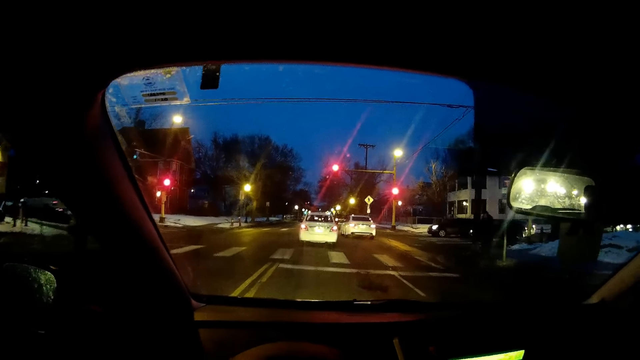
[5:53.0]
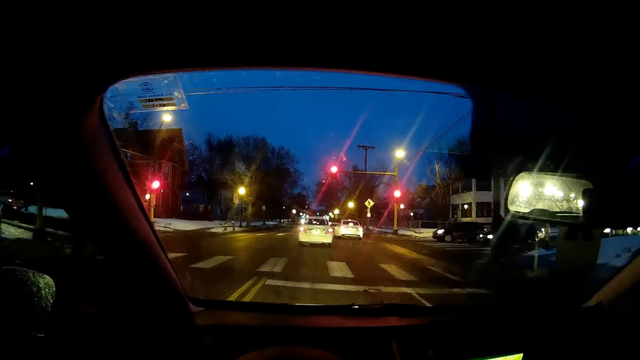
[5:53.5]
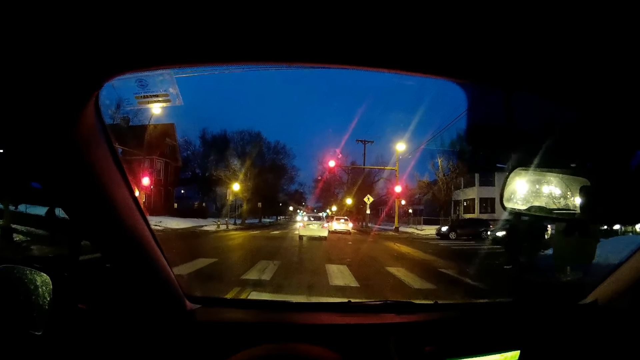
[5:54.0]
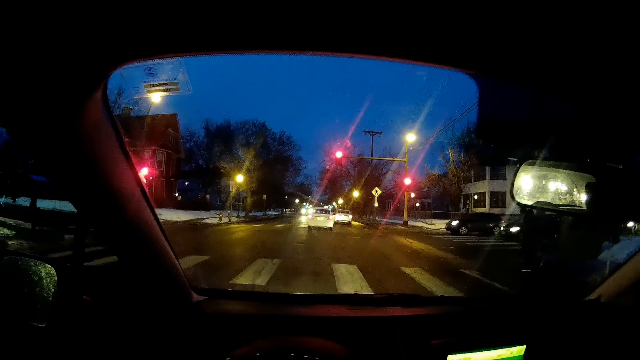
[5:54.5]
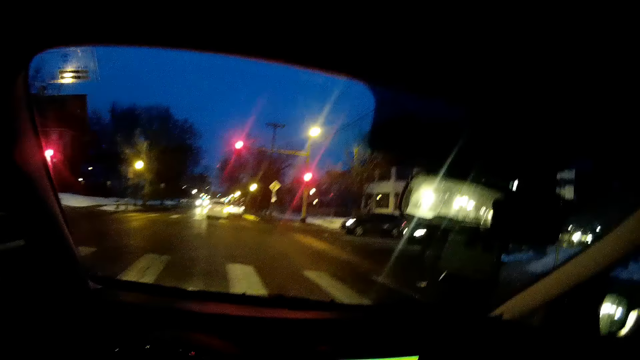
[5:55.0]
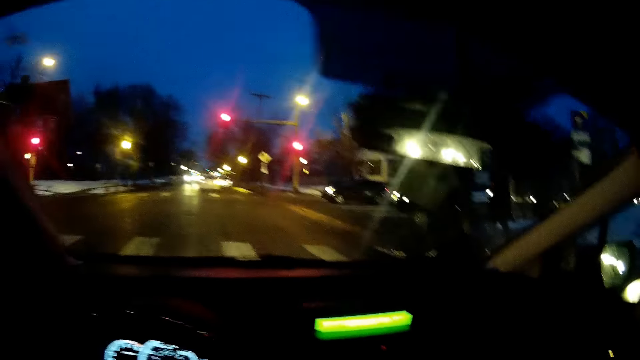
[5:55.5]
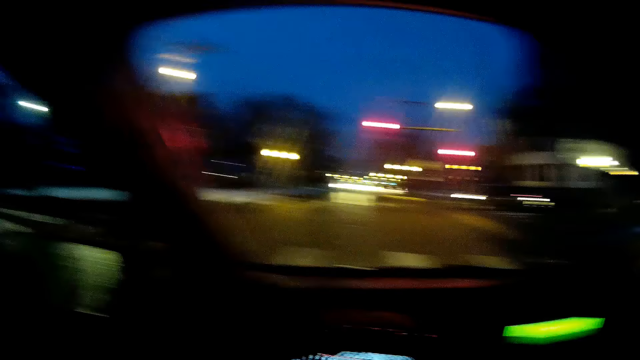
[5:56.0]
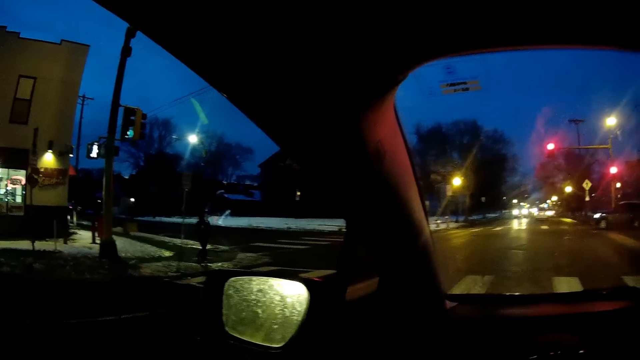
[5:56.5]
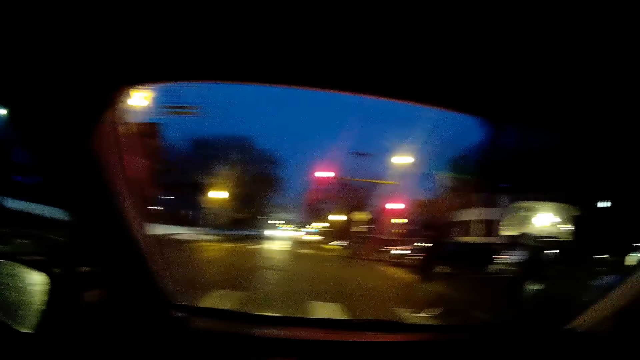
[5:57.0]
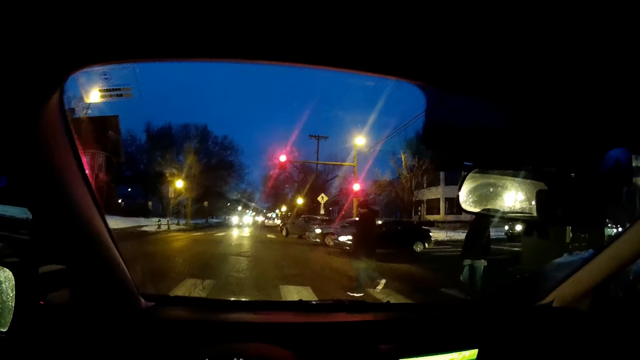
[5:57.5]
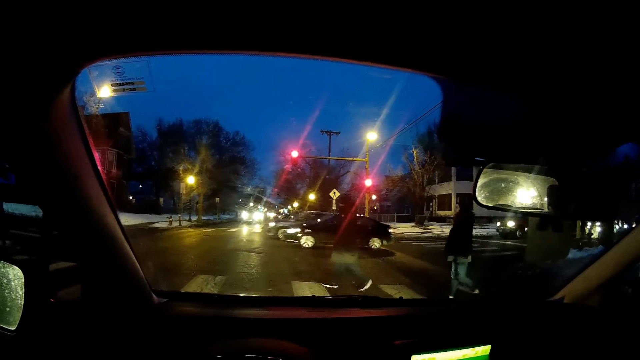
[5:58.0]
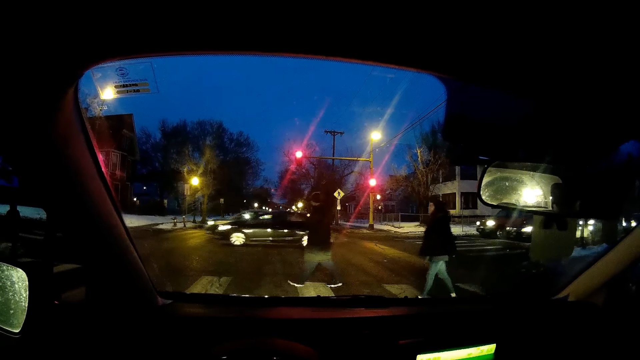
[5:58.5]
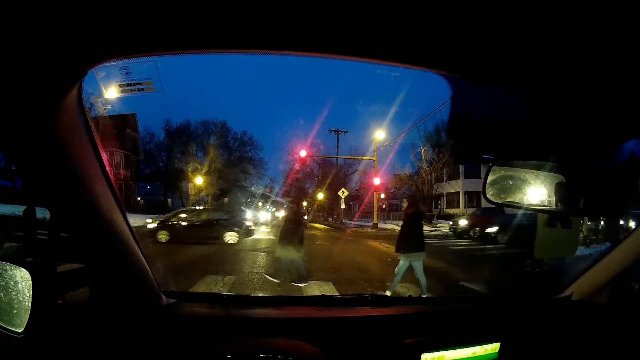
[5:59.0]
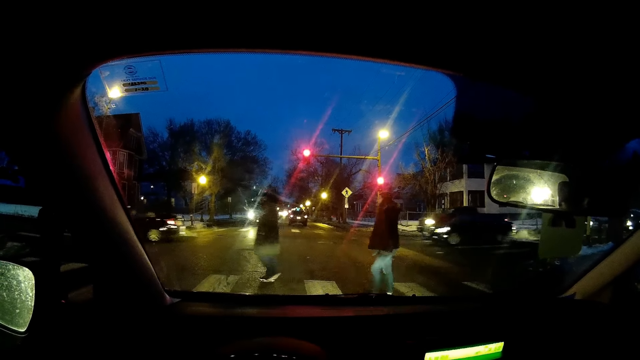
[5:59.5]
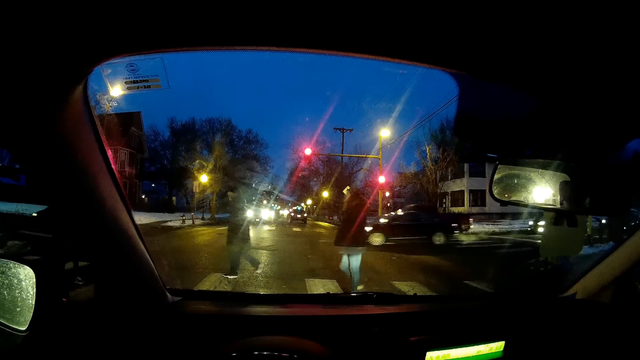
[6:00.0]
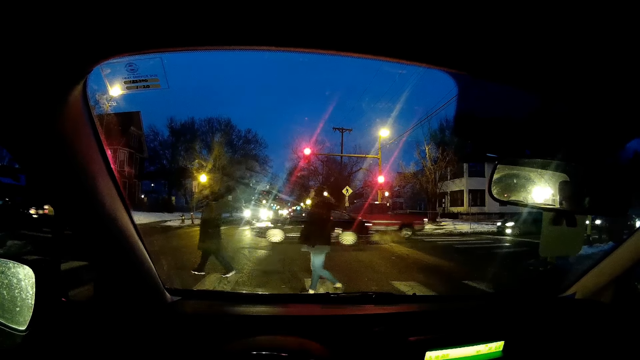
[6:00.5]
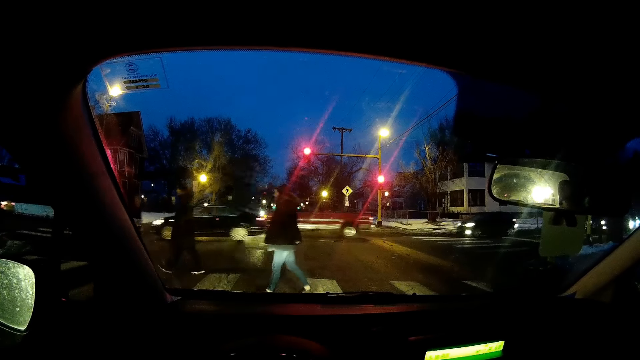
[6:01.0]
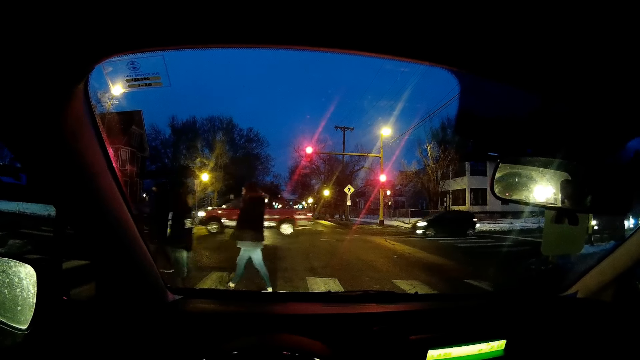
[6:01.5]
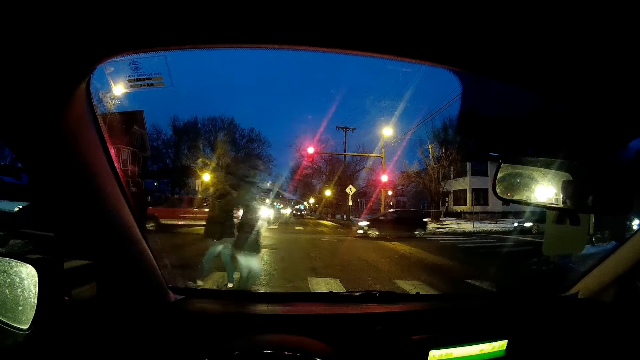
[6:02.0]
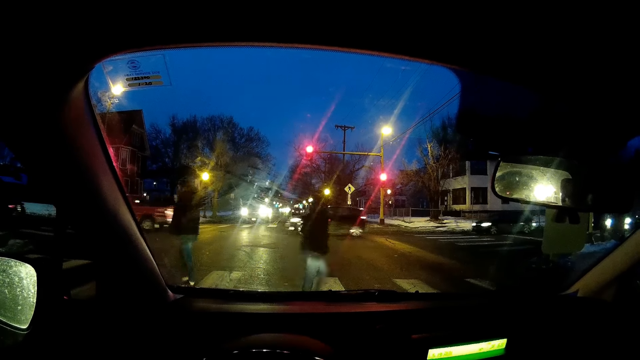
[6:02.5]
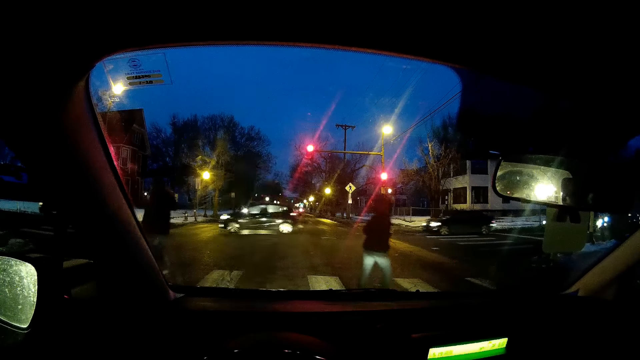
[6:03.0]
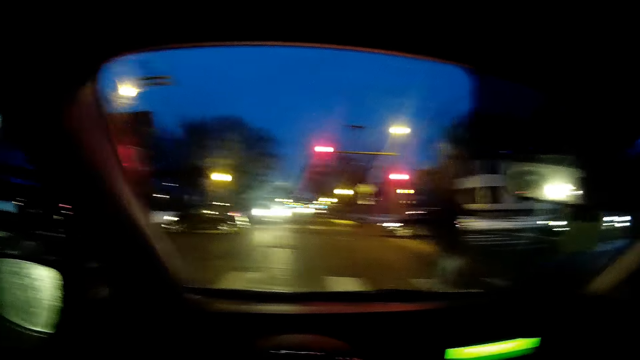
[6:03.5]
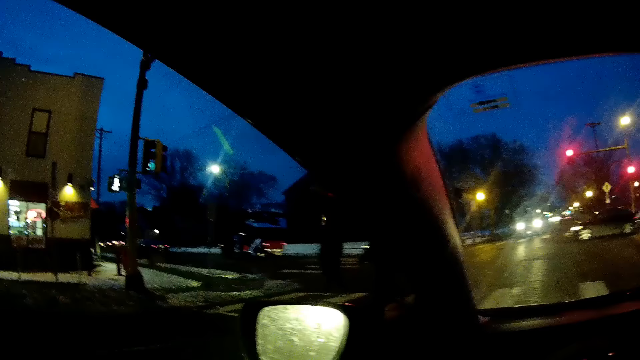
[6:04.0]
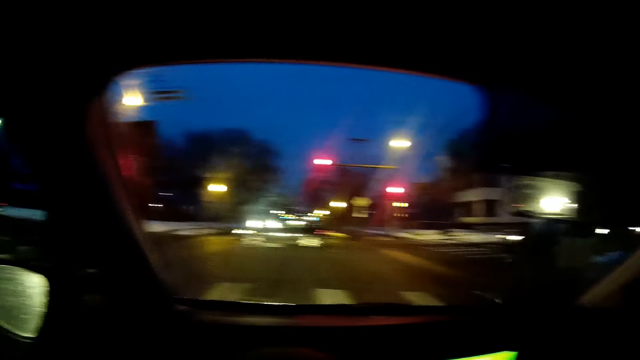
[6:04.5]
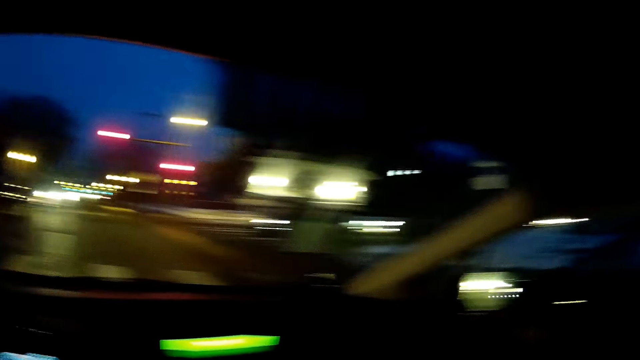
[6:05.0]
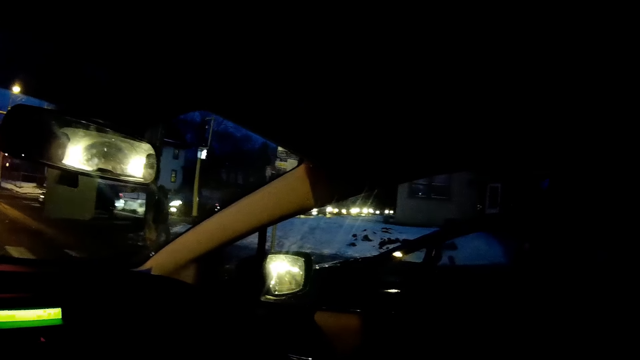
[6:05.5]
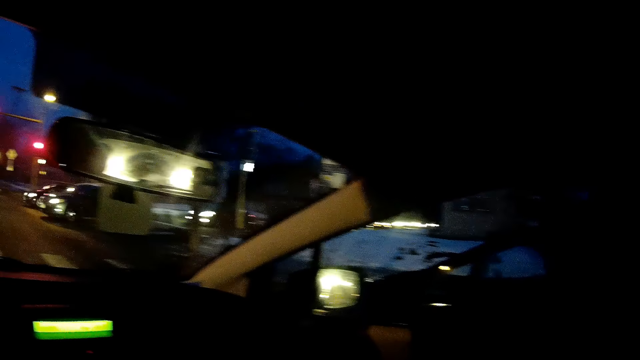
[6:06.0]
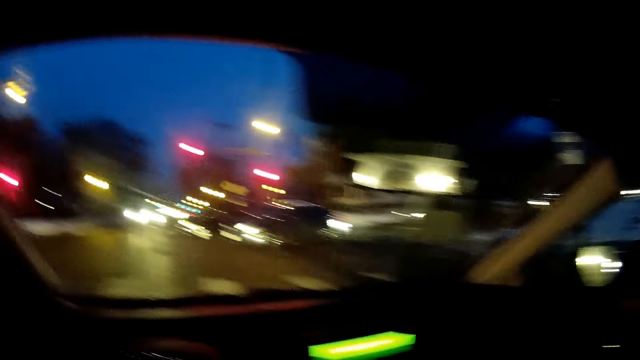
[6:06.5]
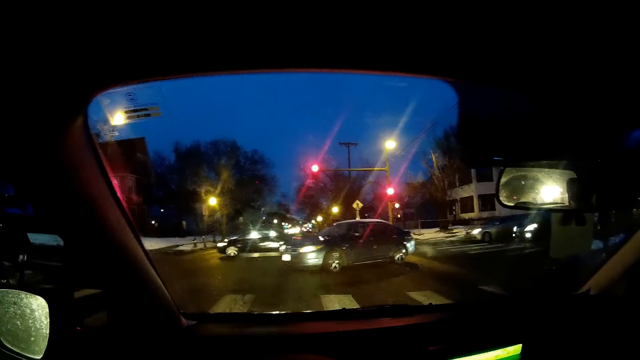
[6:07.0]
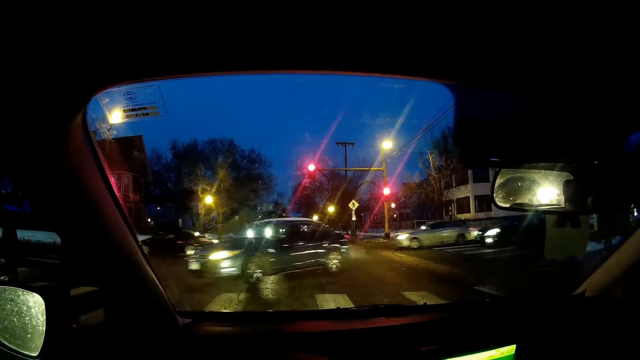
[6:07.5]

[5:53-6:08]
The camera wearer stops the car. They look around. They look around the road.

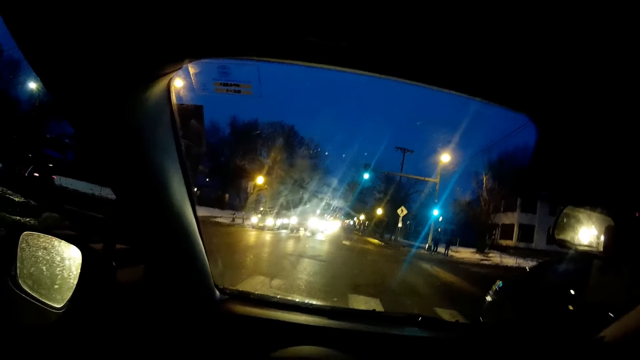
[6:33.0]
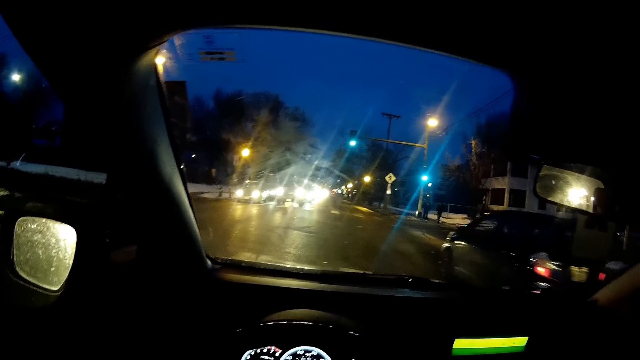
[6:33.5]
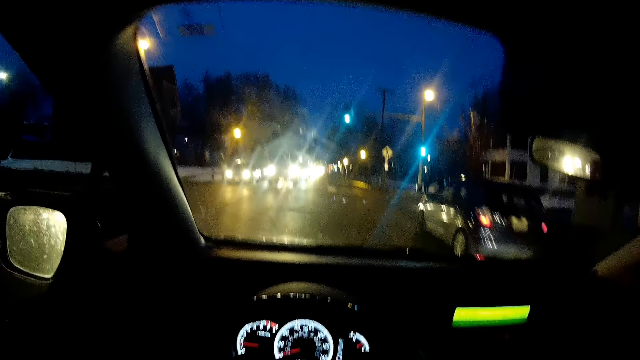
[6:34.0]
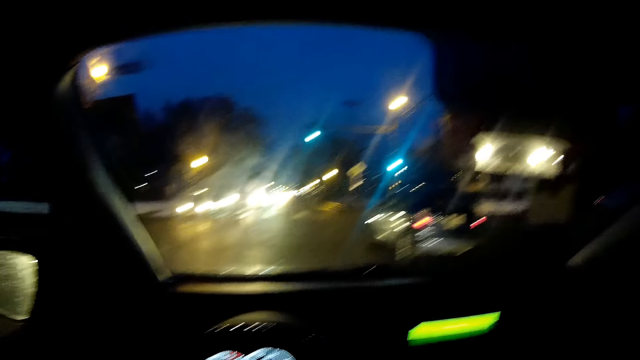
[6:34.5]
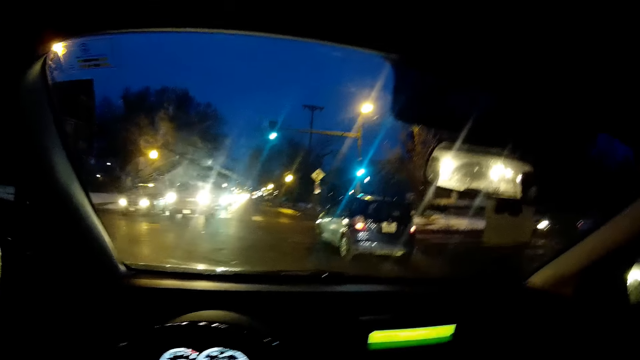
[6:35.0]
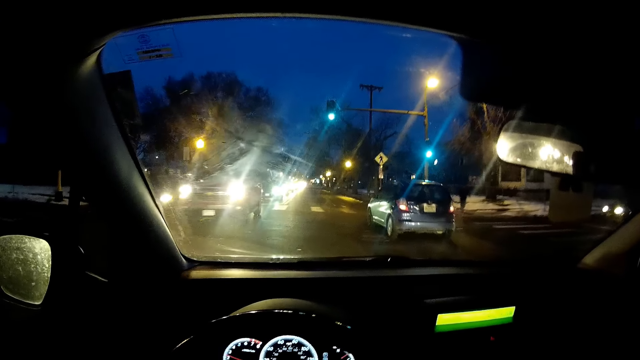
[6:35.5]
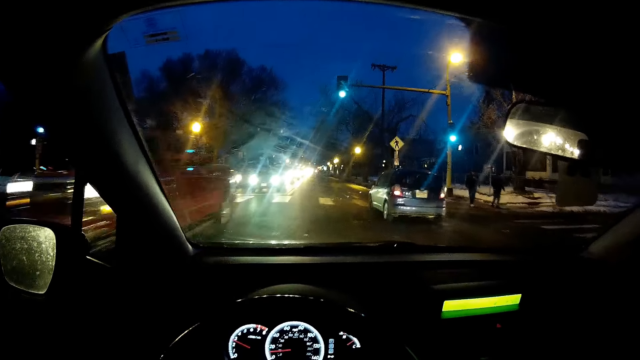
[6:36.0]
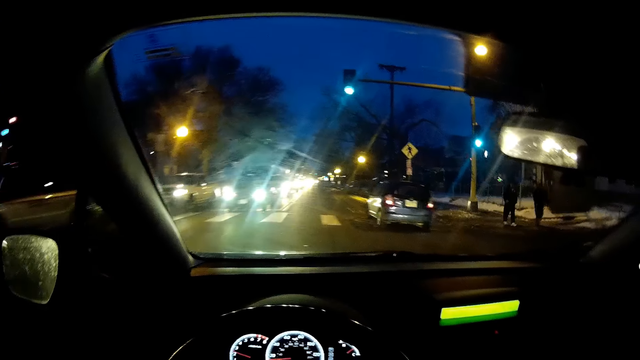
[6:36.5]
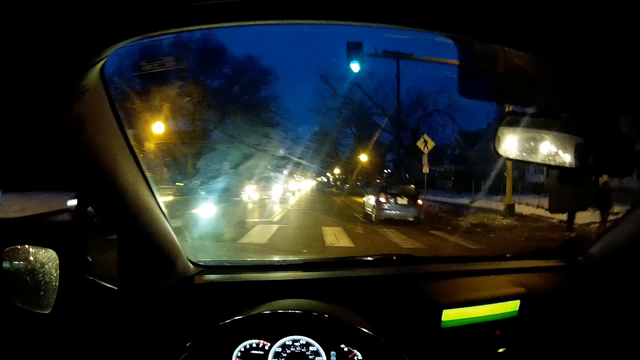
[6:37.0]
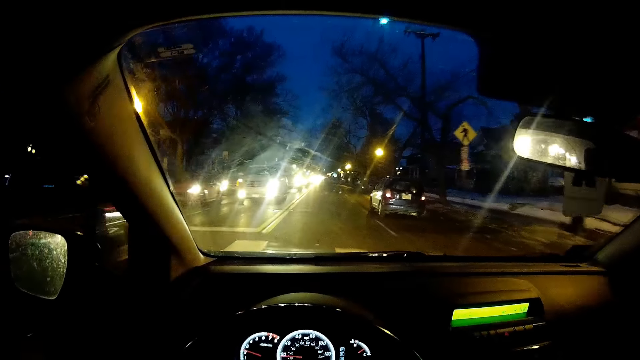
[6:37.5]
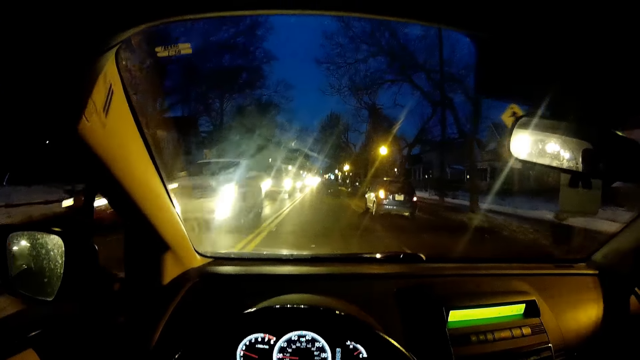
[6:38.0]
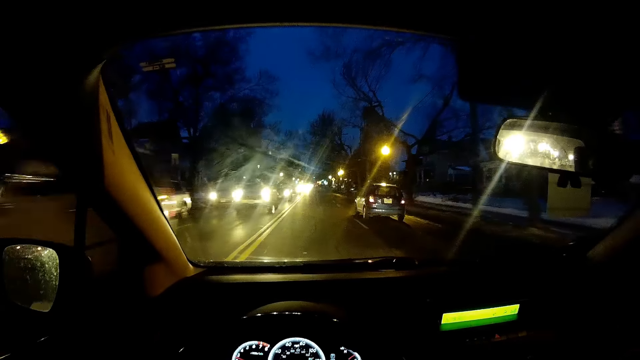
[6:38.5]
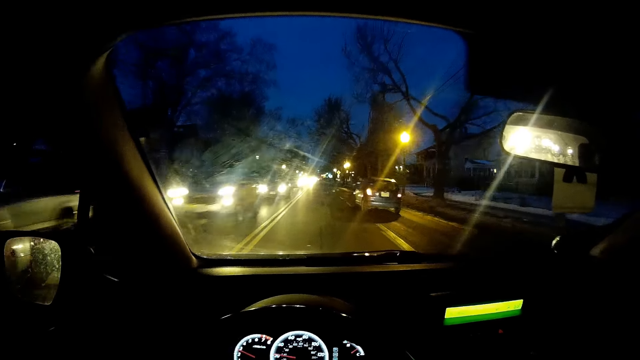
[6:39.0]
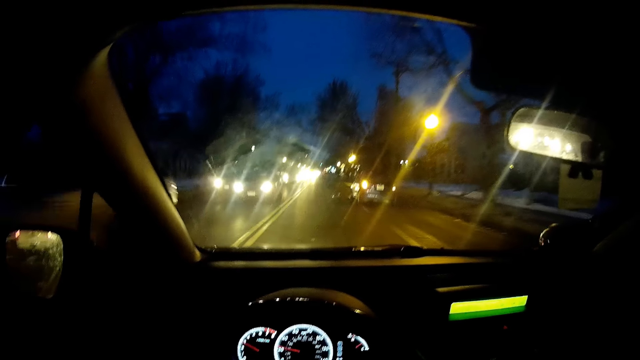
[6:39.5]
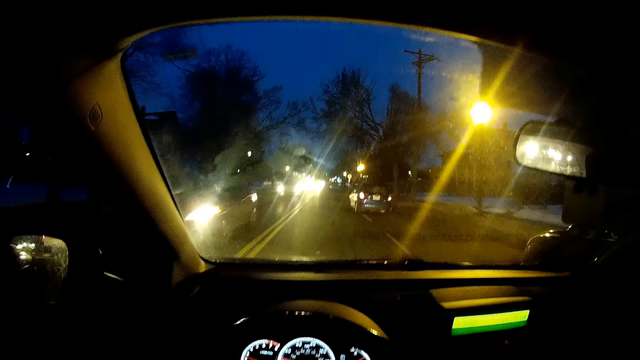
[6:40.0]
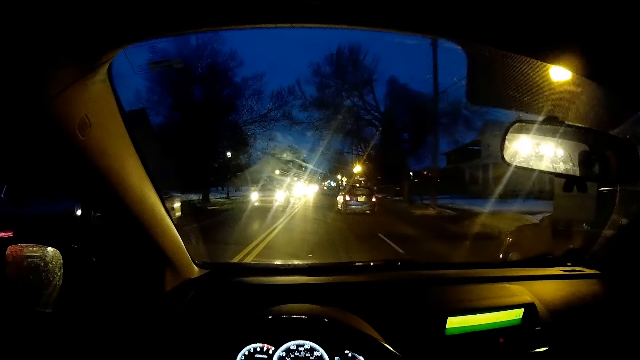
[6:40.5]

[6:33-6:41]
The camera wearer drives the car along the road.
